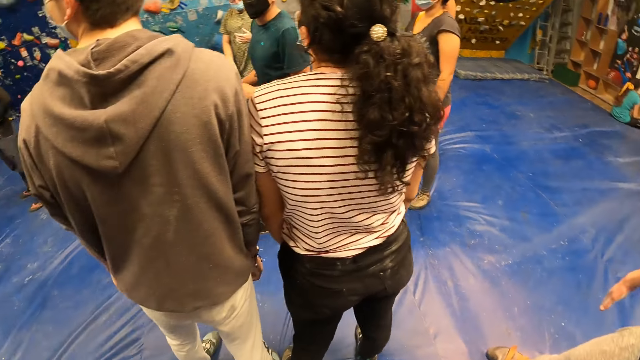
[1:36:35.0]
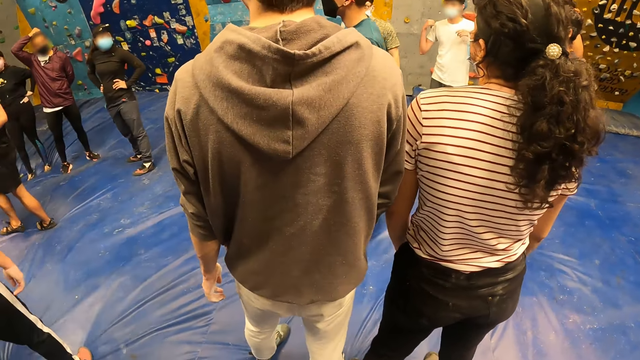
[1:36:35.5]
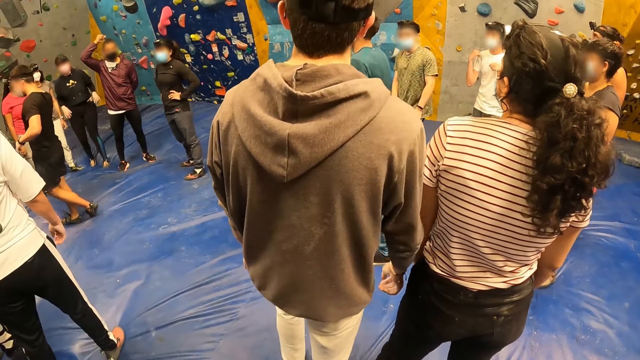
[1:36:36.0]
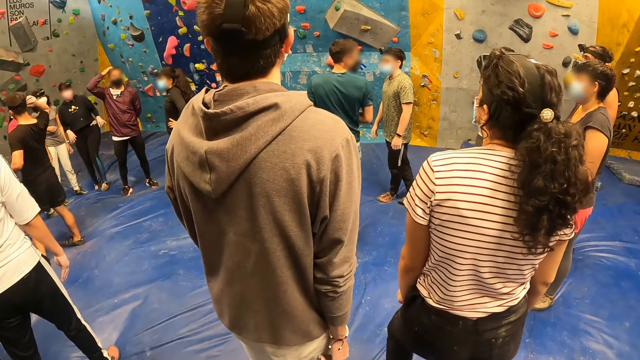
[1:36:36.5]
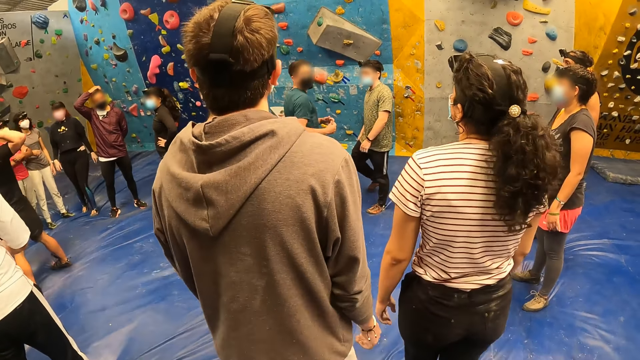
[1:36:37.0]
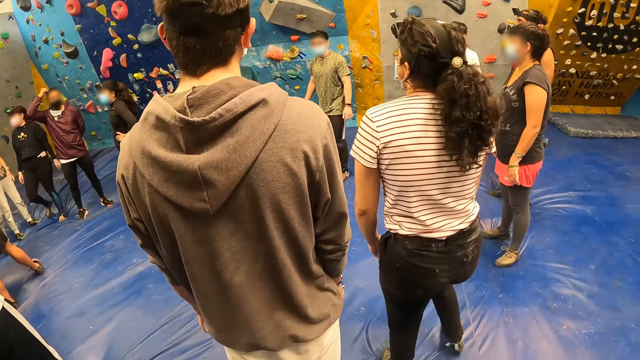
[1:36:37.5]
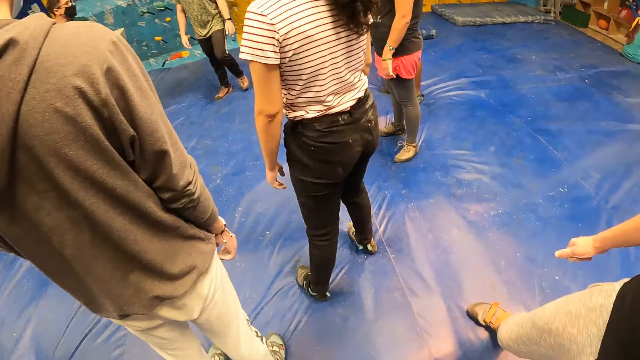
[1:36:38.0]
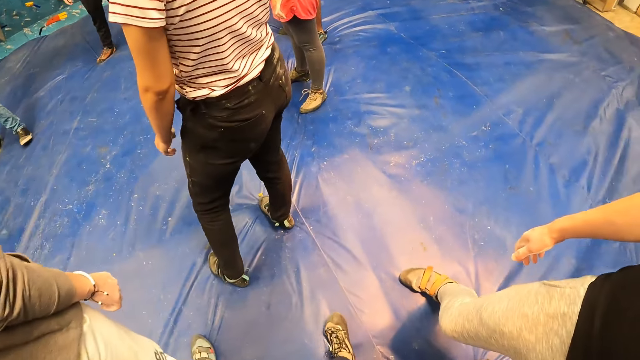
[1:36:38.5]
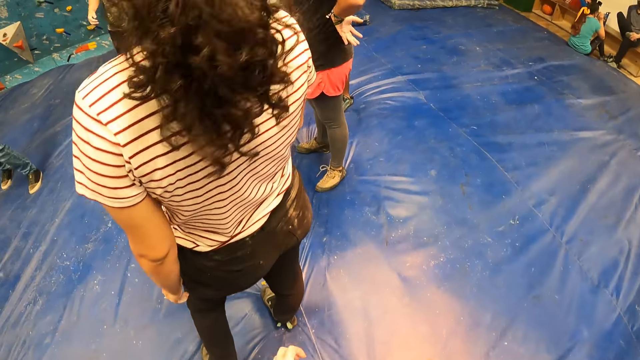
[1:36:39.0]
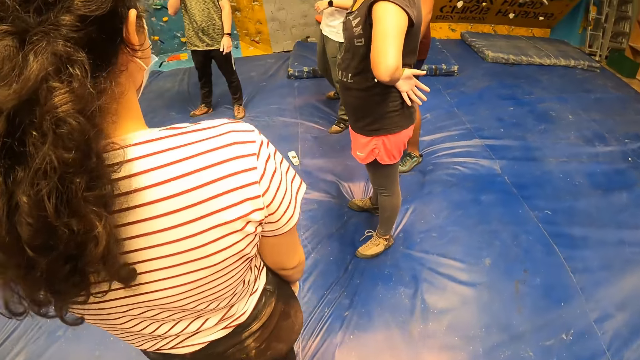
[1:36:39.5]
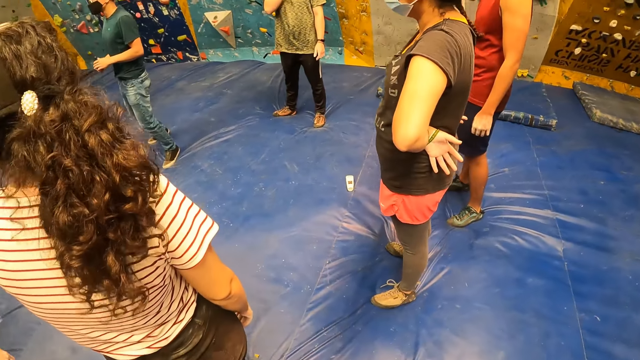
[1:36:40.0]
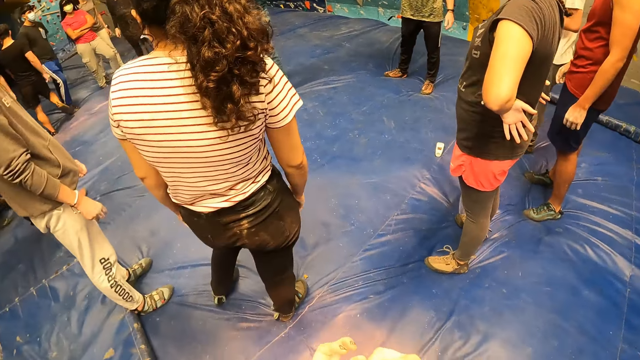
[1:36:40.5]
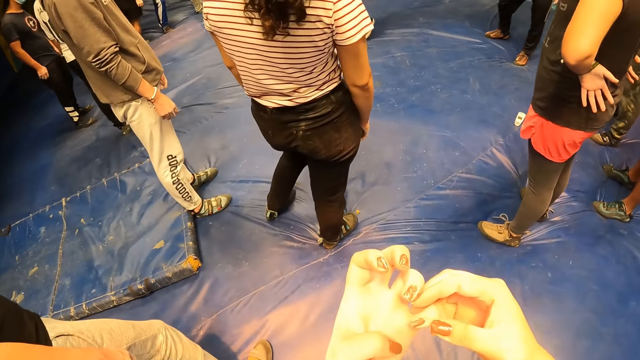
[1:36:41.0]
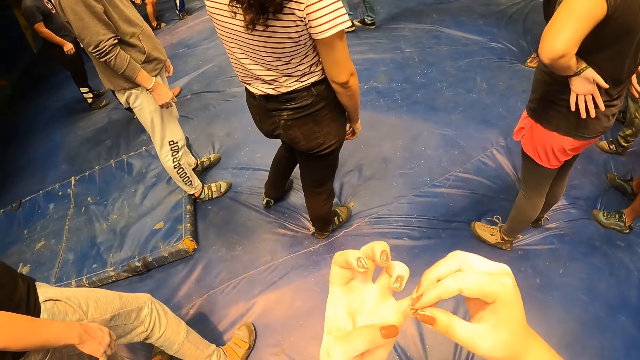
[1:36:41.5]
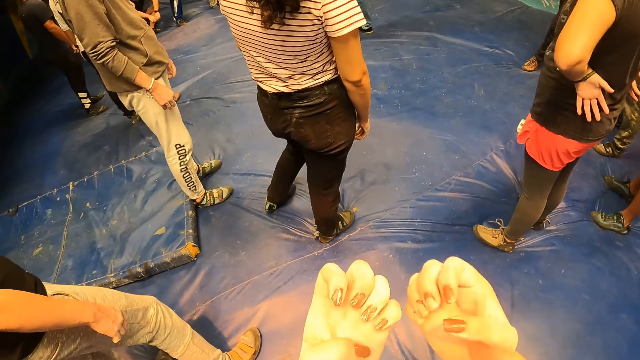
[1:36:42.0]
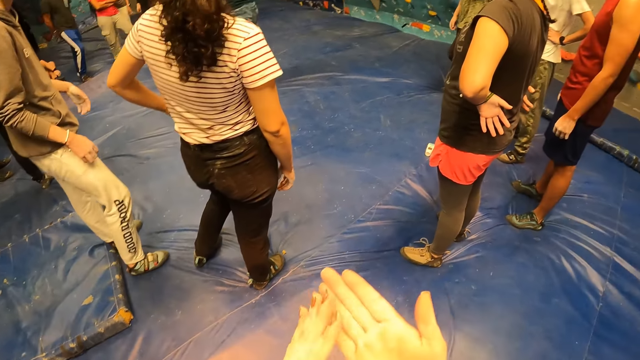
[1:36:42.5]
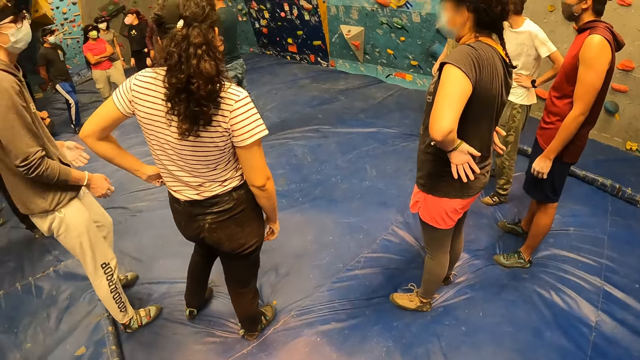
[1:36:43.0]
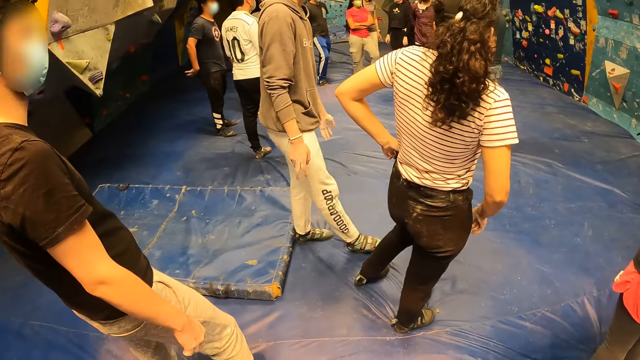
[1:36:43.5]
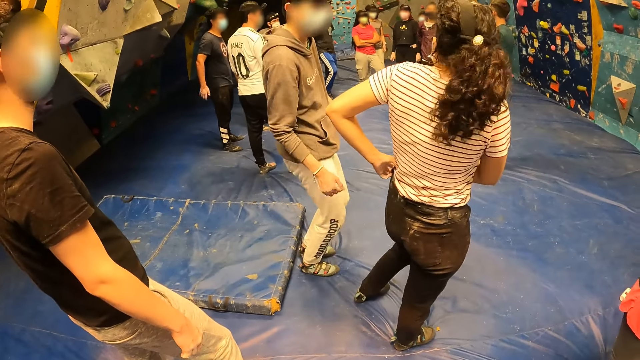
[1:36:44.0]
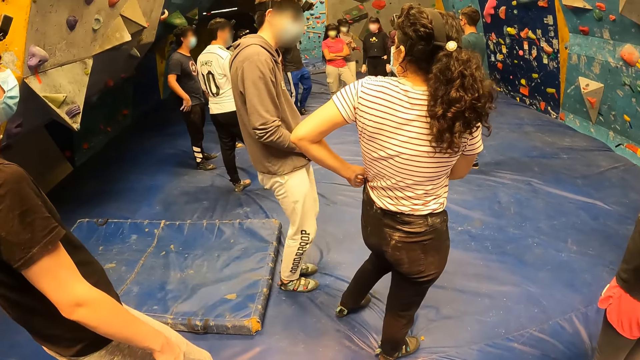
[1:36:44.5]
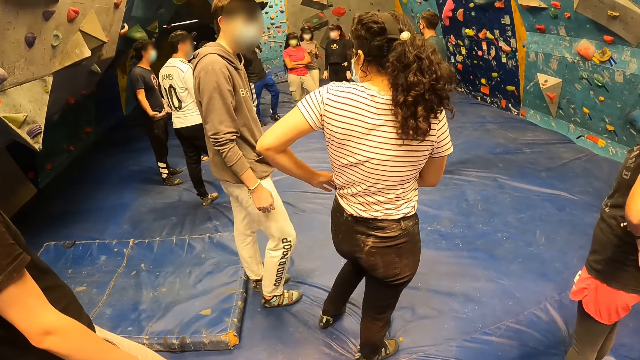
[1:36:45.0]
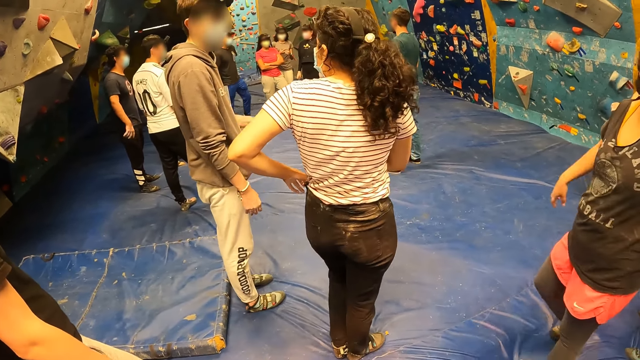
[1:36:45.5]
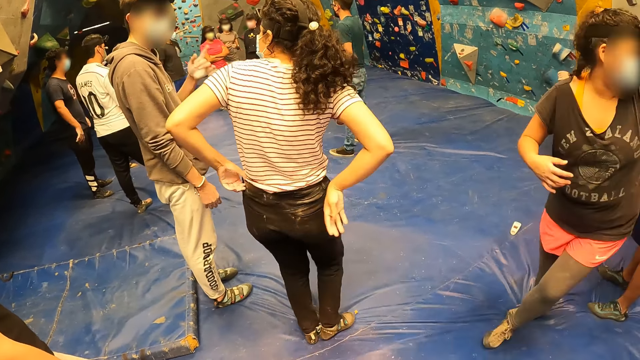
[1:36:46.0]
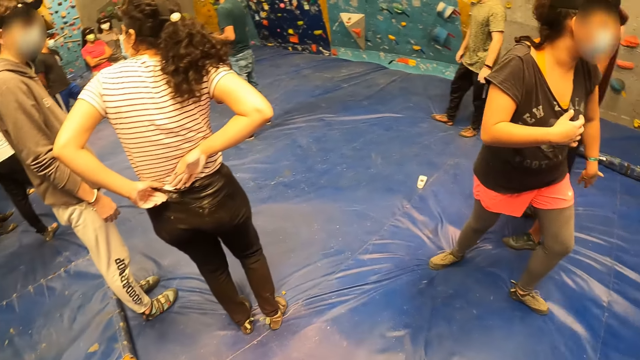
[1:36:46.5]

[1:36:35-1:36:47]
The camera wearer touches her left hand with her right hand.

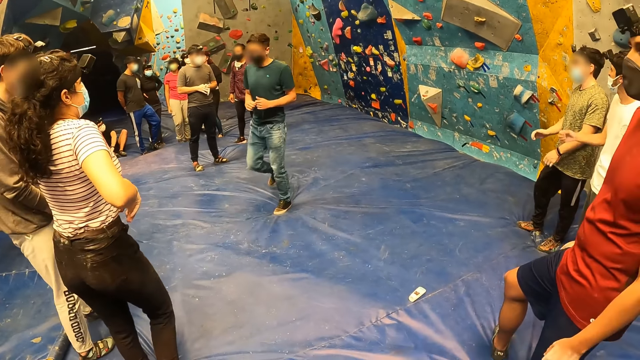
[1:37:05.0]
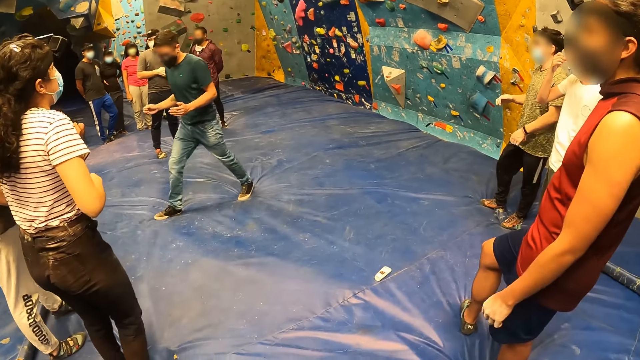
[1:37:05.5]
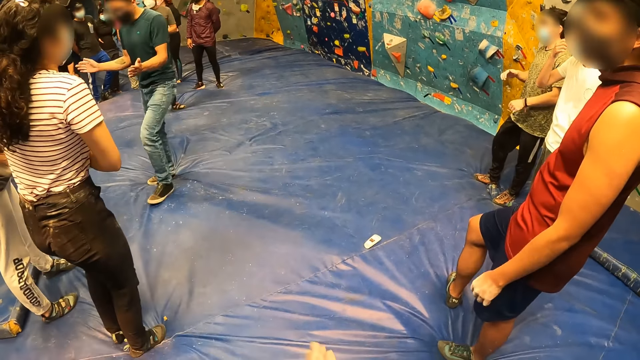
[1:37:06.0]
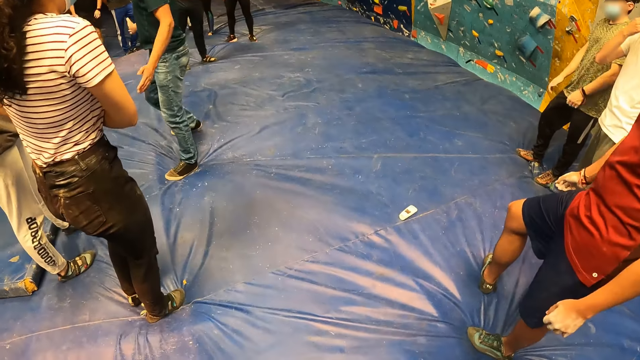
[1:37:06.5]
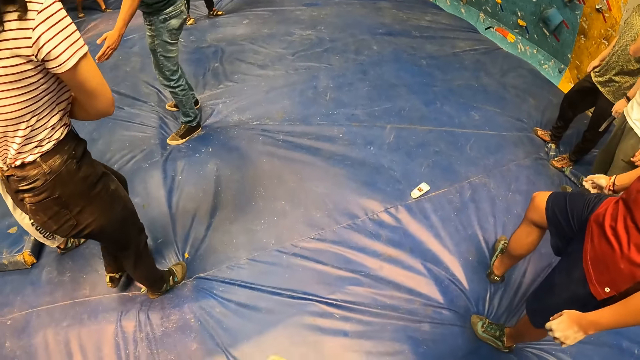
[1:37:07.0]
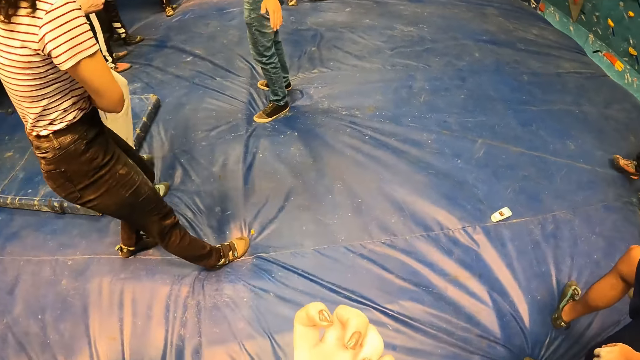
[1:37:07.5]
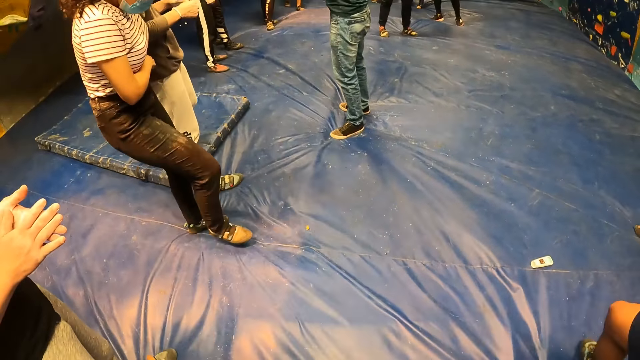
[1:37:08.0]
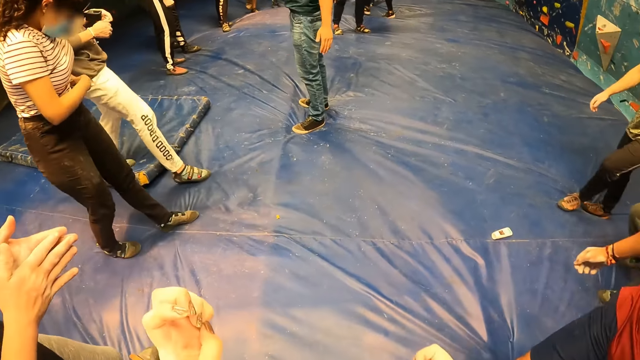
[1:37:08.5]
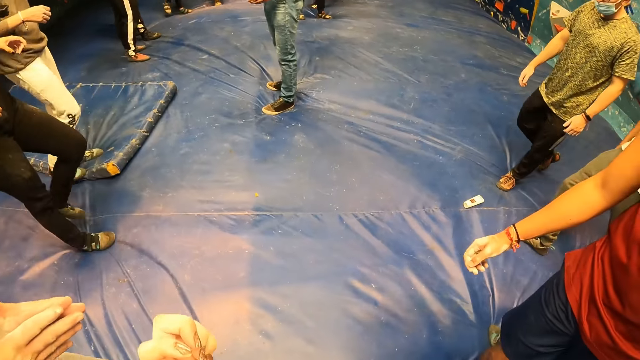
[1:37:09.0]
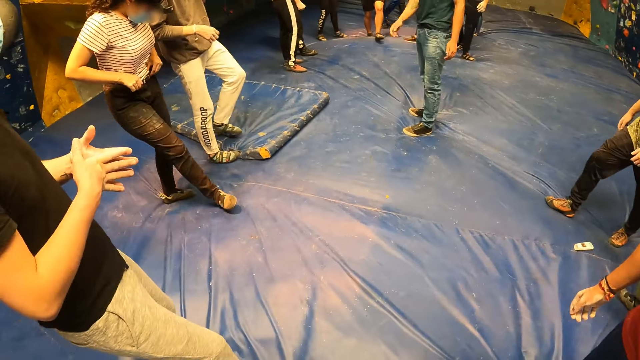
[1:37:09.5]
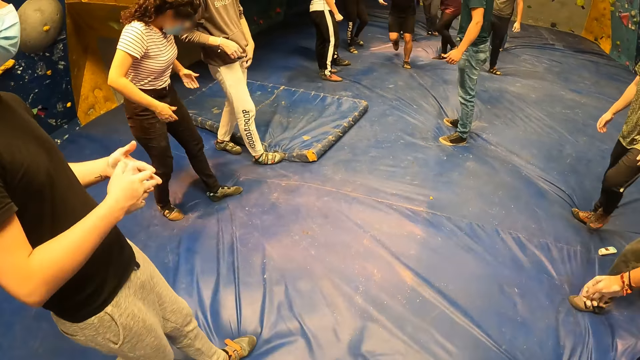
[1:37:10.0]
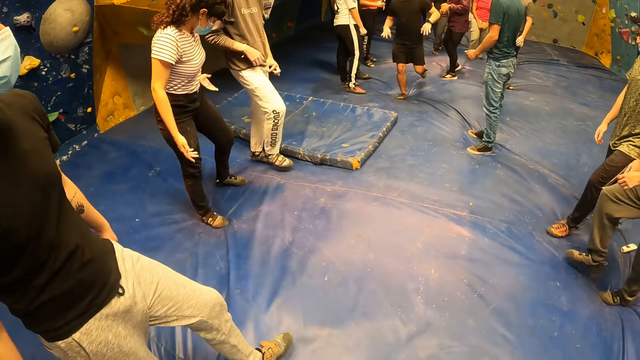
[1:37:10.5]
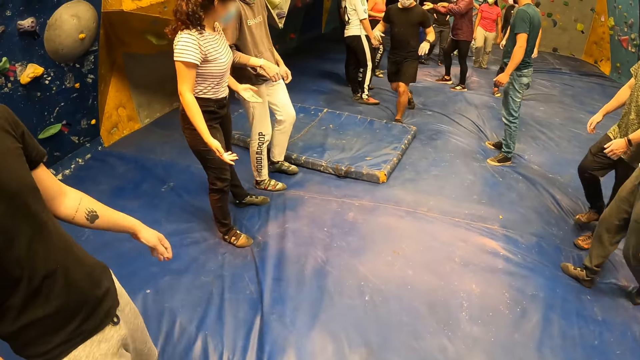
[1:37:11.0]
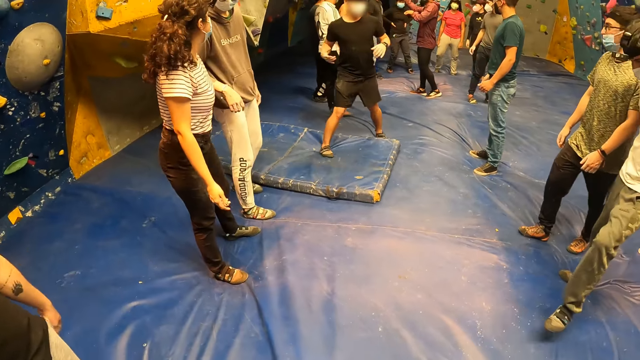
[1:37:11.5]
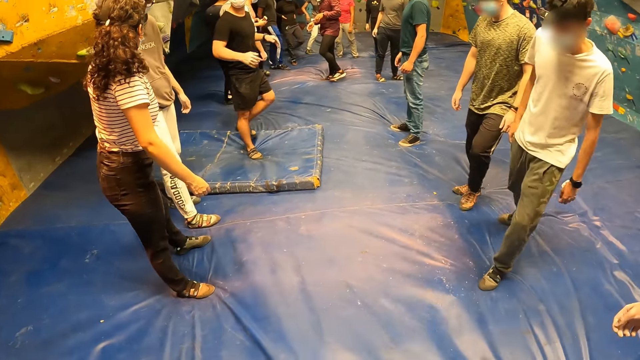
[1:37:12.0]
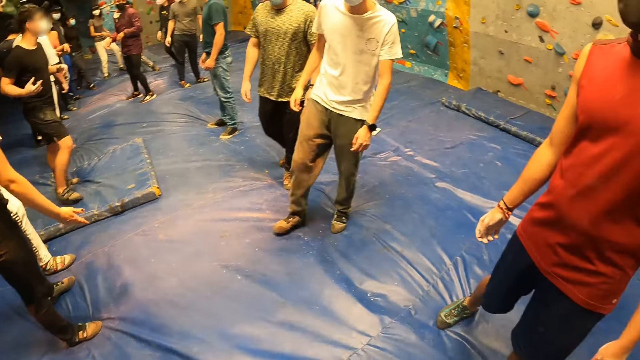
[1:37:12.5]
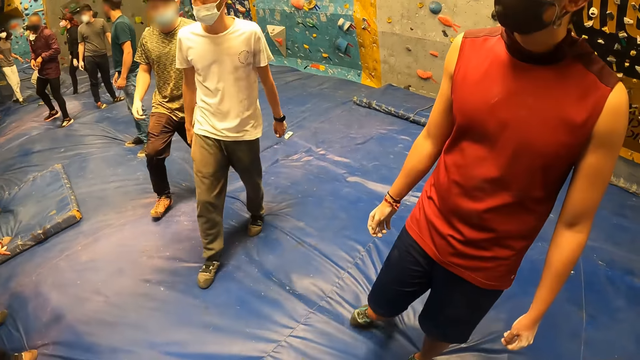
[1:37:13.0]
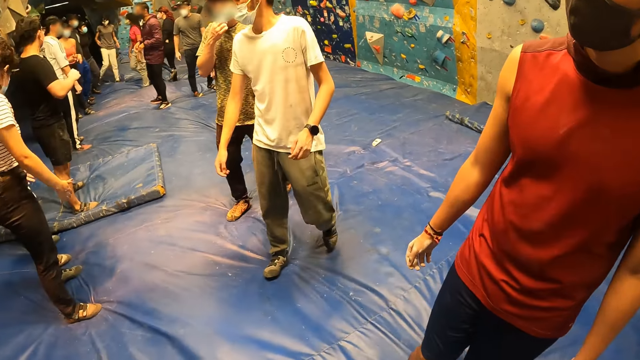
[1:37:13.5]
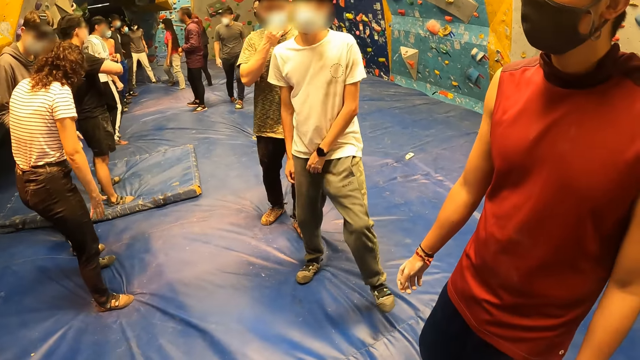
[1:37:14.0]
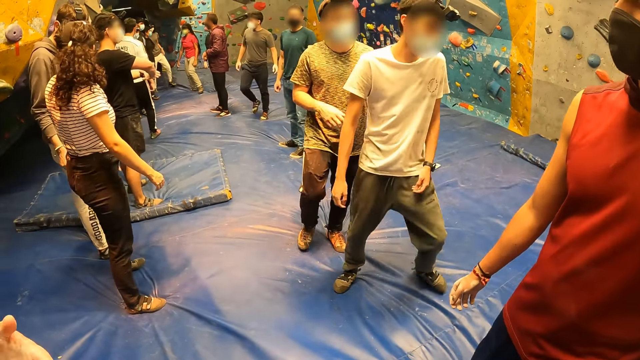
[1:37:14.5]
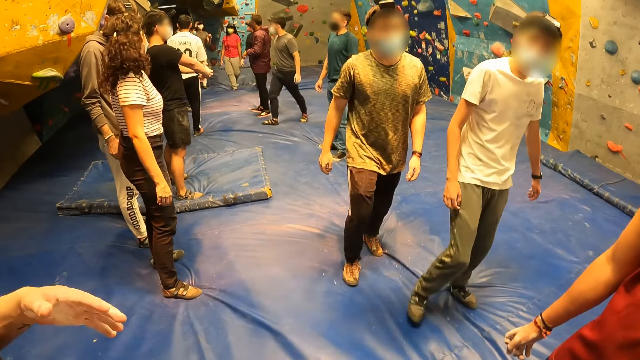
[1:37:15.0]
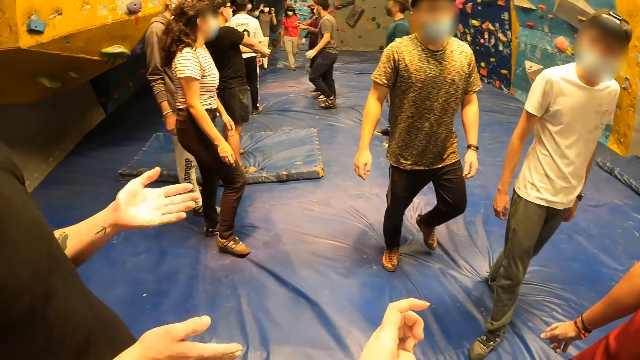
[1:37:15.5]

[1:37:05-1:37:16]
The camera wearer rubs both hands together. They move back.
